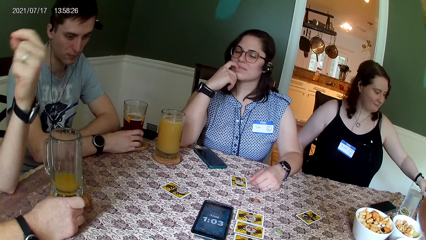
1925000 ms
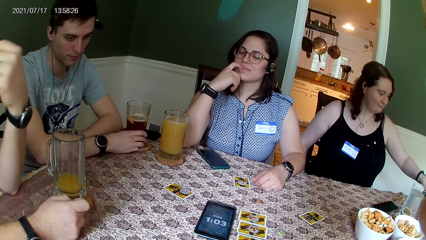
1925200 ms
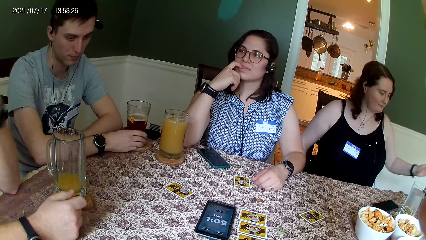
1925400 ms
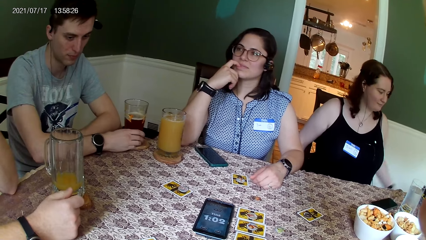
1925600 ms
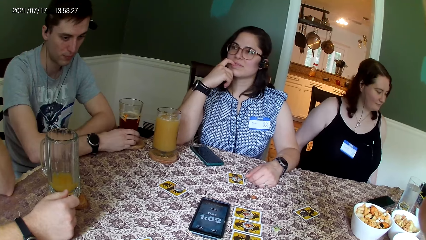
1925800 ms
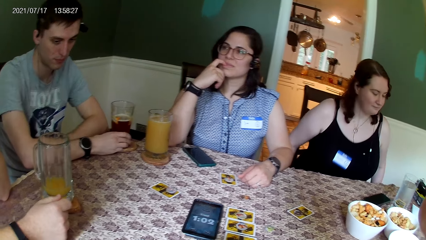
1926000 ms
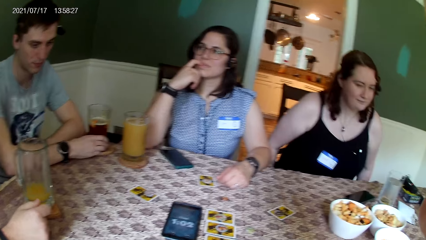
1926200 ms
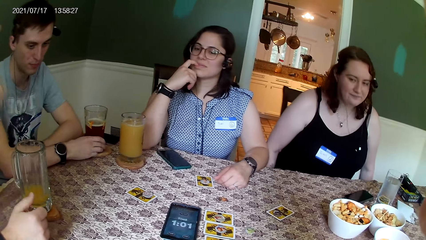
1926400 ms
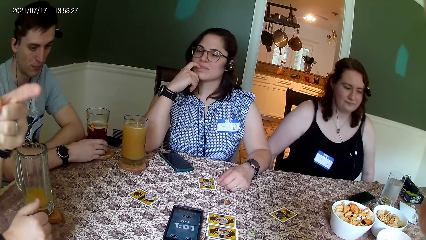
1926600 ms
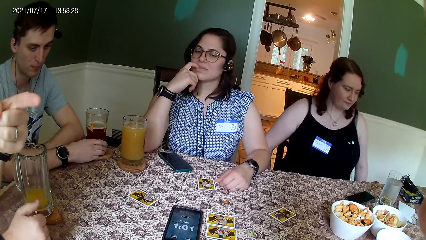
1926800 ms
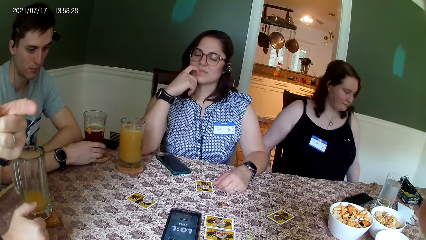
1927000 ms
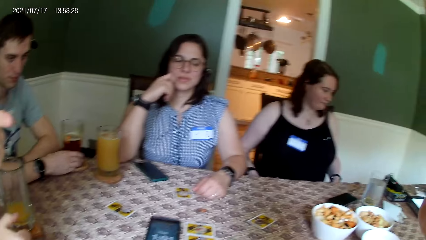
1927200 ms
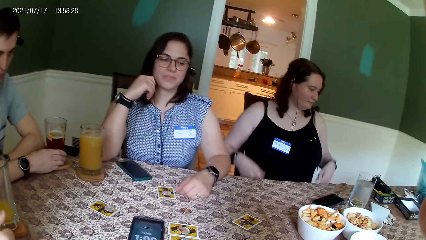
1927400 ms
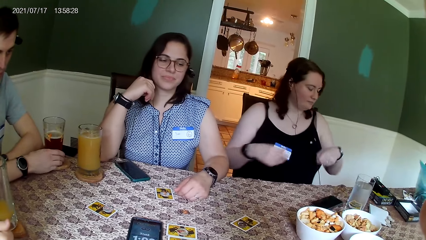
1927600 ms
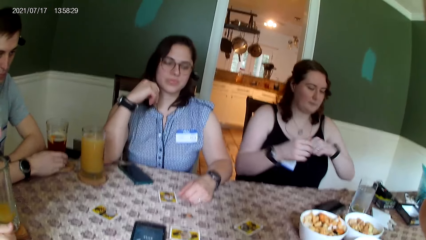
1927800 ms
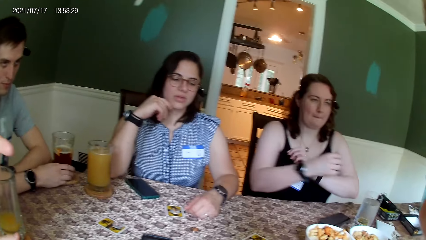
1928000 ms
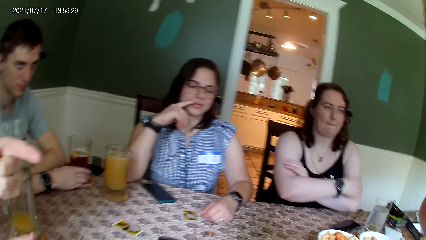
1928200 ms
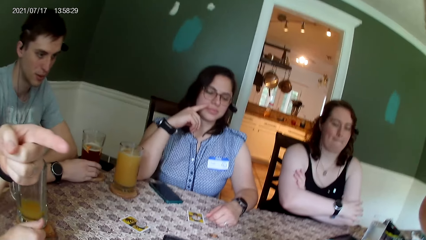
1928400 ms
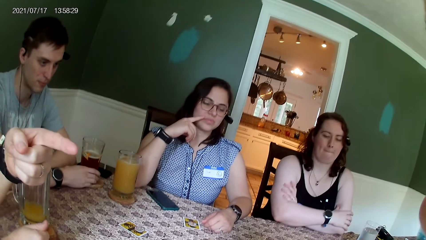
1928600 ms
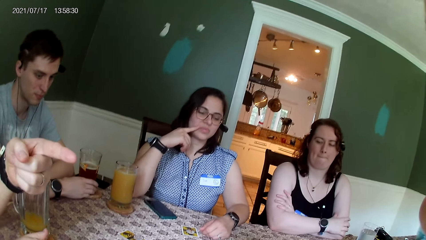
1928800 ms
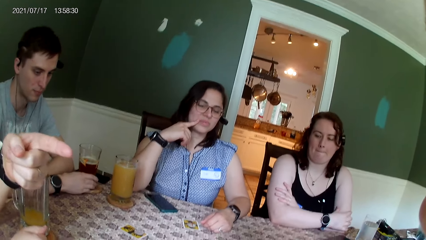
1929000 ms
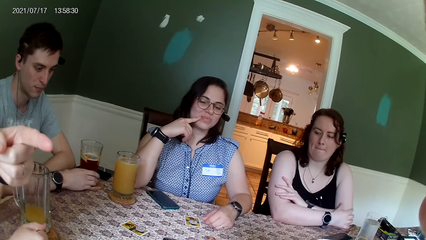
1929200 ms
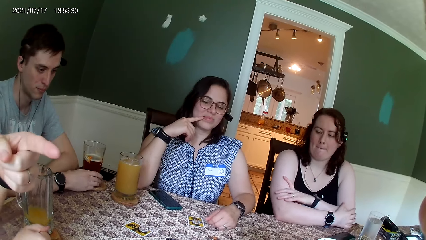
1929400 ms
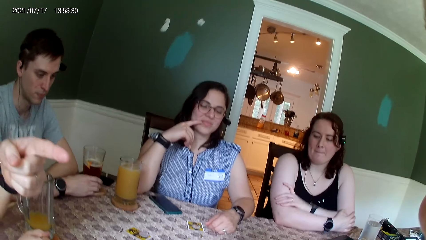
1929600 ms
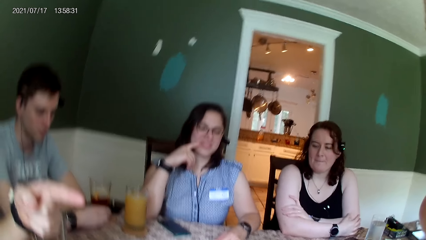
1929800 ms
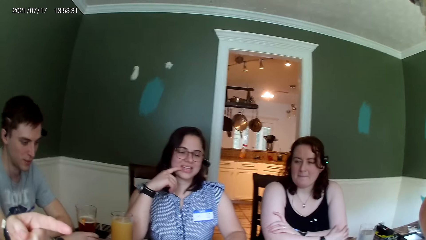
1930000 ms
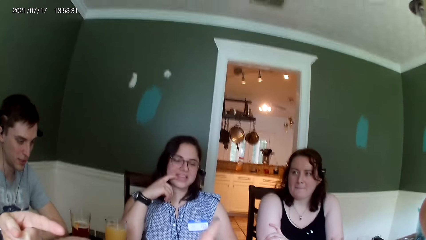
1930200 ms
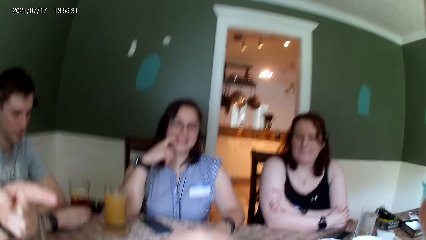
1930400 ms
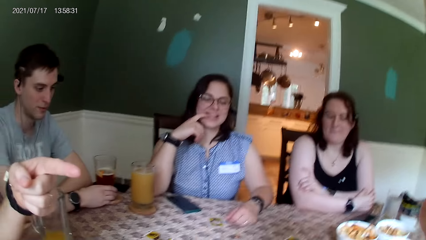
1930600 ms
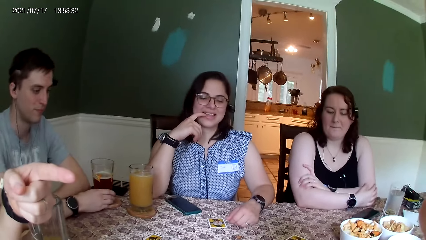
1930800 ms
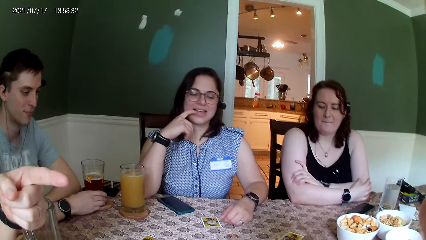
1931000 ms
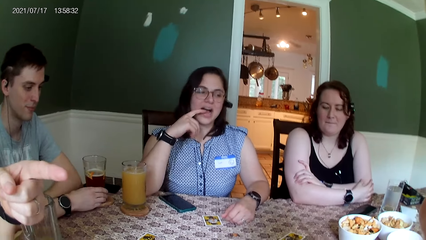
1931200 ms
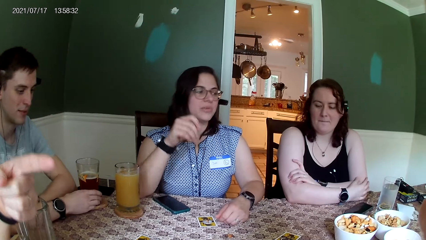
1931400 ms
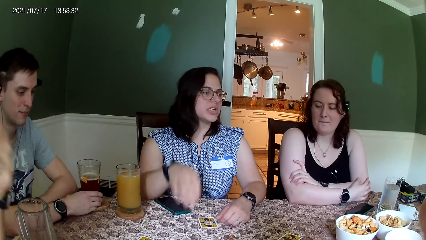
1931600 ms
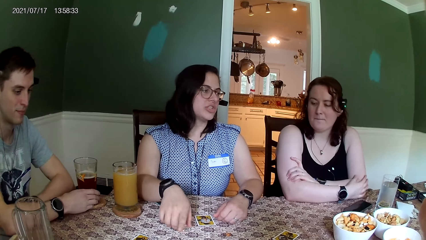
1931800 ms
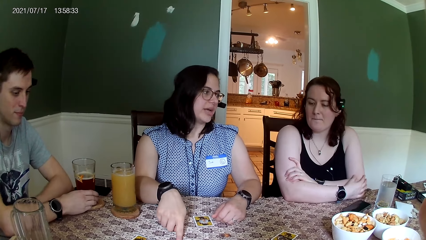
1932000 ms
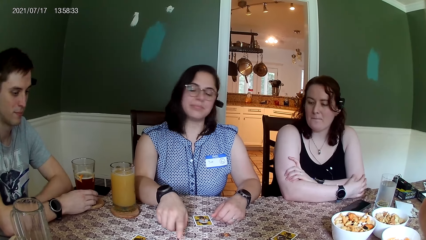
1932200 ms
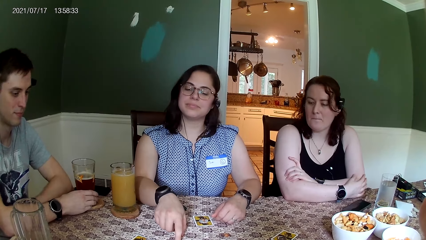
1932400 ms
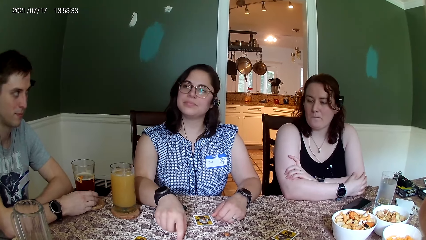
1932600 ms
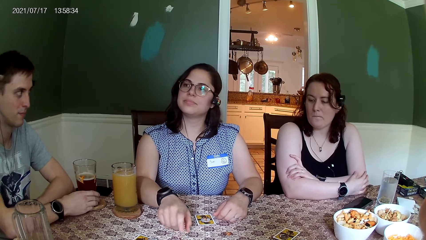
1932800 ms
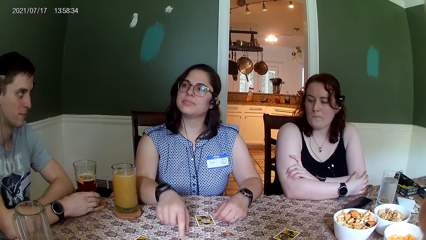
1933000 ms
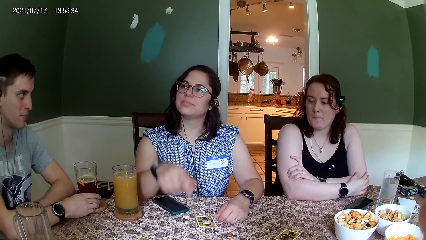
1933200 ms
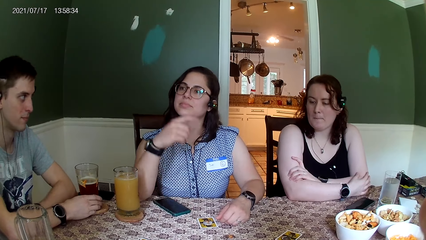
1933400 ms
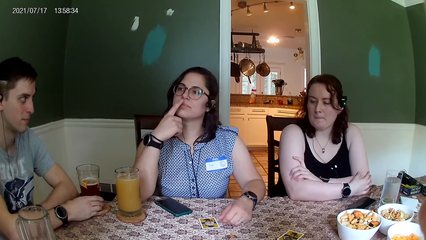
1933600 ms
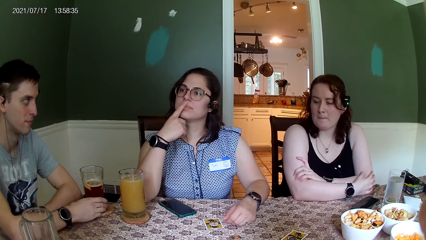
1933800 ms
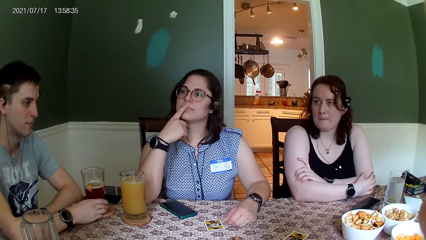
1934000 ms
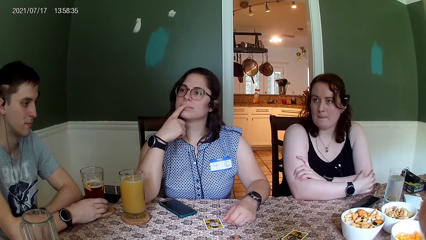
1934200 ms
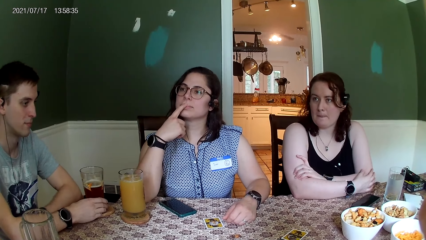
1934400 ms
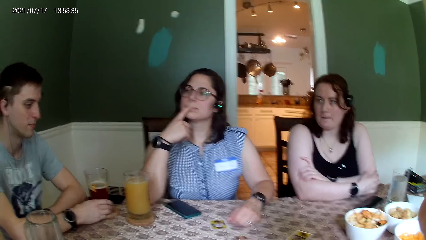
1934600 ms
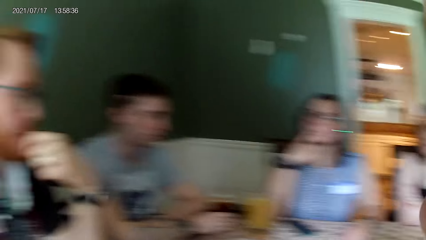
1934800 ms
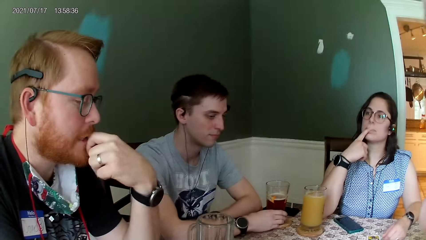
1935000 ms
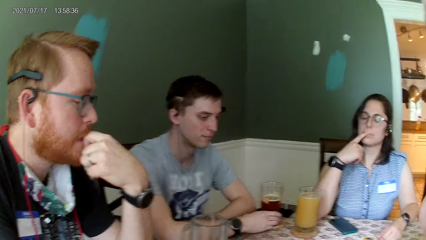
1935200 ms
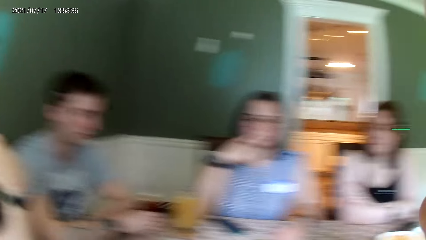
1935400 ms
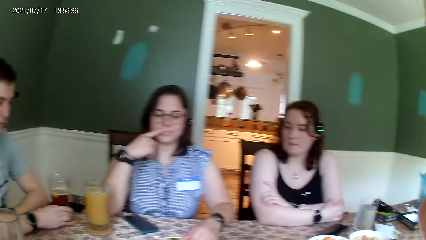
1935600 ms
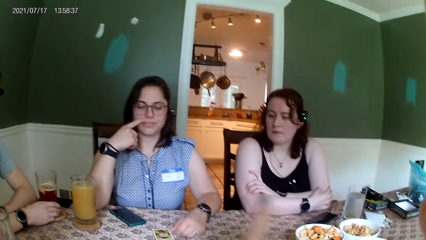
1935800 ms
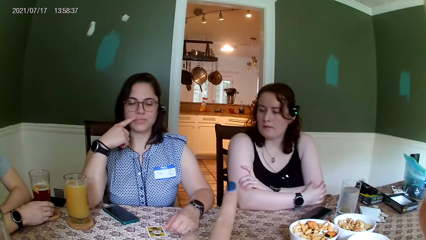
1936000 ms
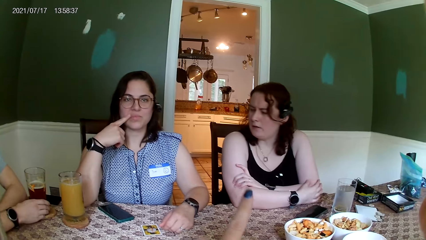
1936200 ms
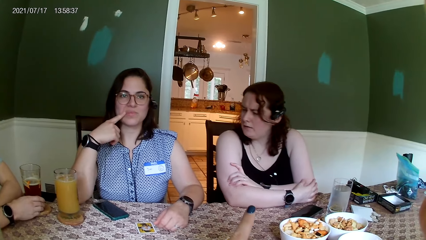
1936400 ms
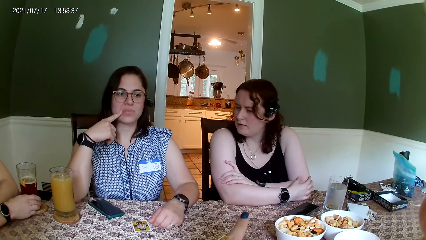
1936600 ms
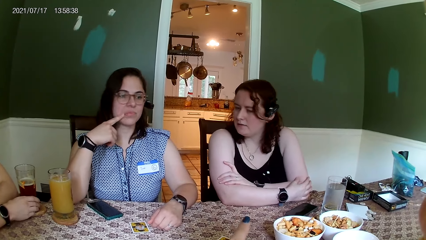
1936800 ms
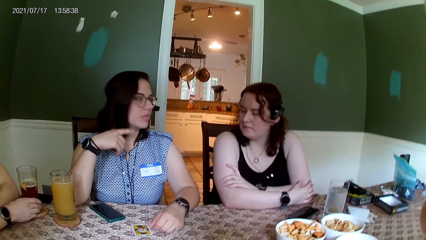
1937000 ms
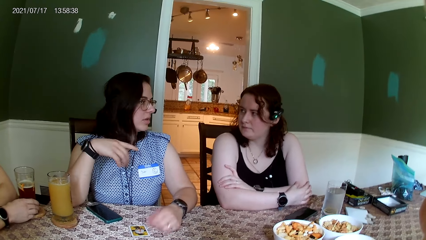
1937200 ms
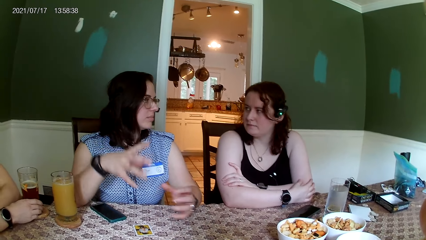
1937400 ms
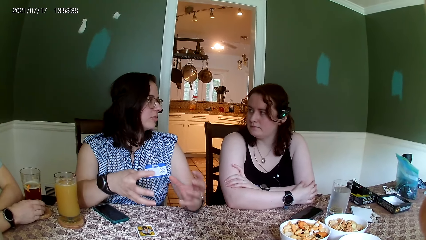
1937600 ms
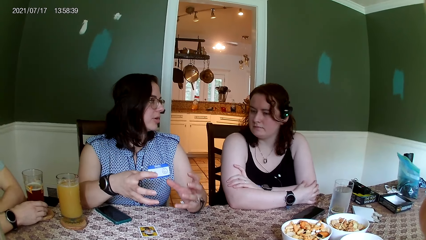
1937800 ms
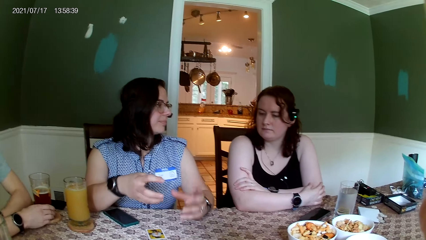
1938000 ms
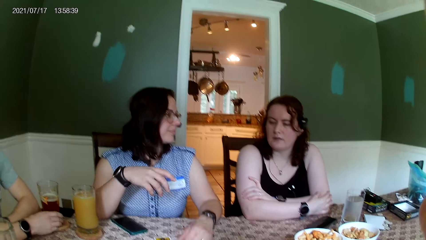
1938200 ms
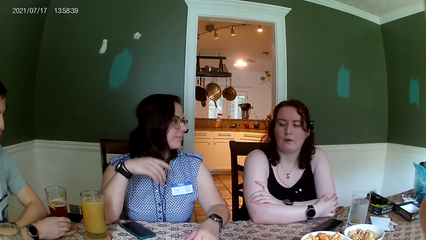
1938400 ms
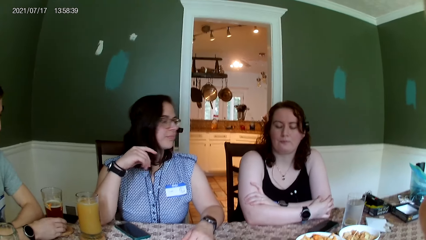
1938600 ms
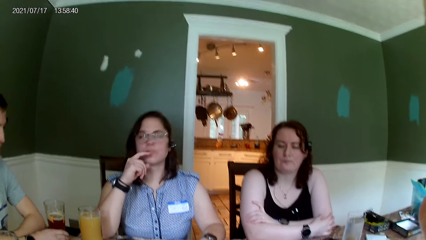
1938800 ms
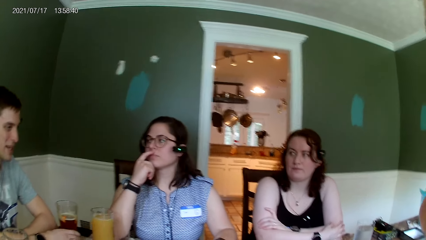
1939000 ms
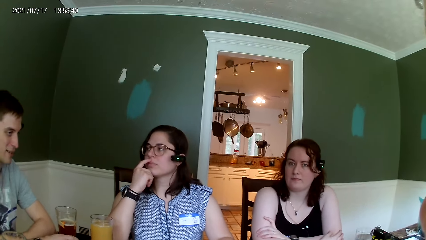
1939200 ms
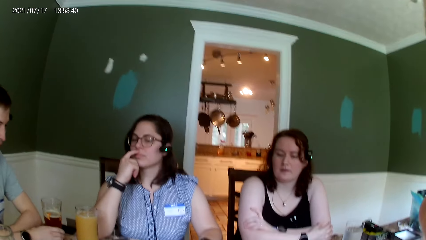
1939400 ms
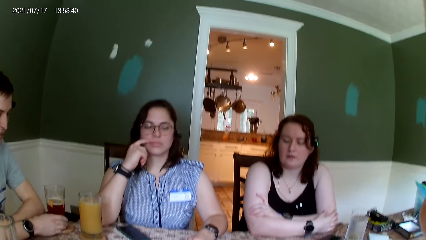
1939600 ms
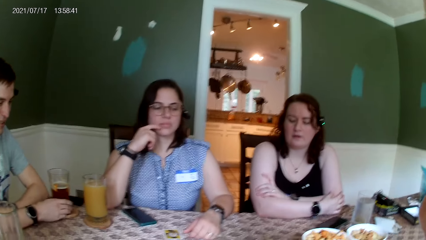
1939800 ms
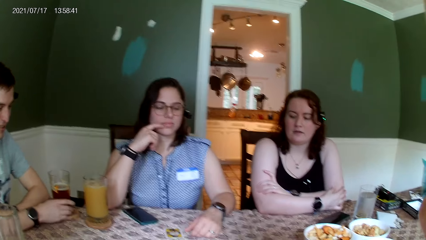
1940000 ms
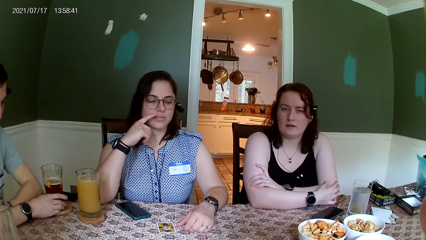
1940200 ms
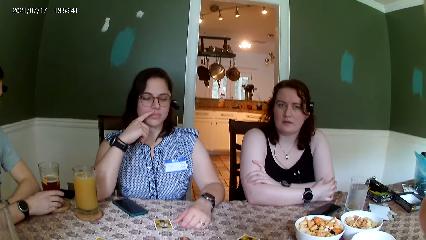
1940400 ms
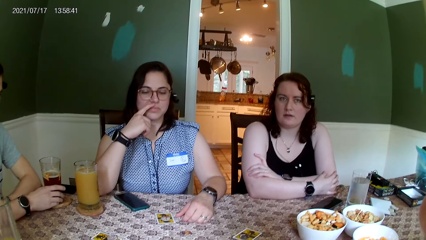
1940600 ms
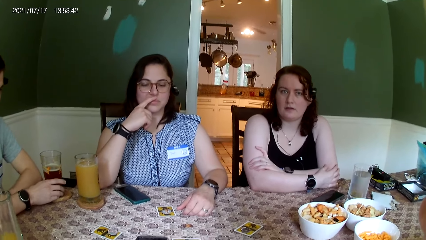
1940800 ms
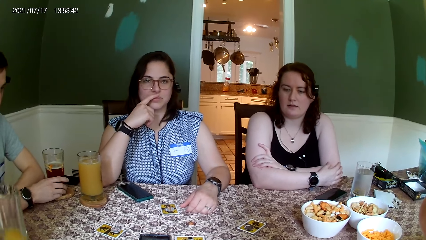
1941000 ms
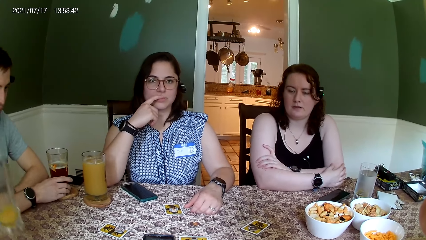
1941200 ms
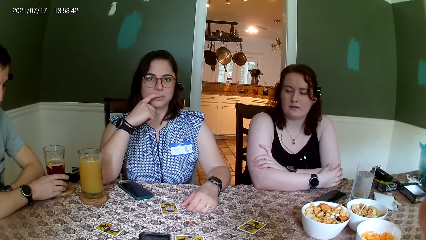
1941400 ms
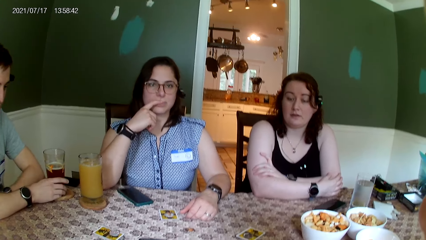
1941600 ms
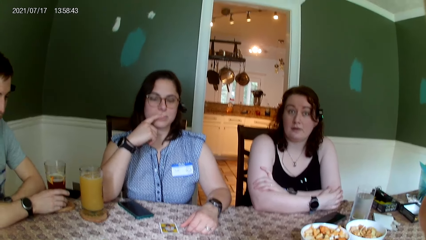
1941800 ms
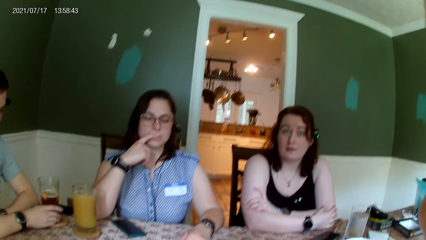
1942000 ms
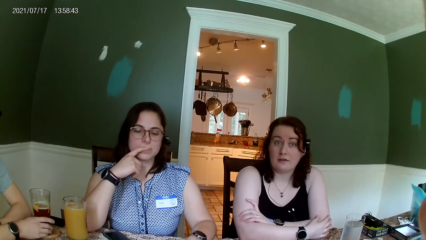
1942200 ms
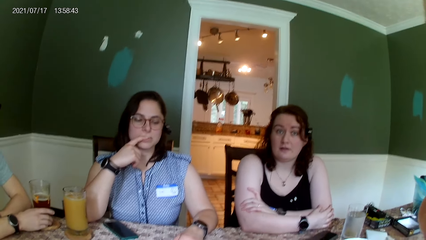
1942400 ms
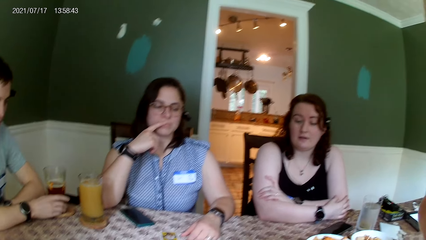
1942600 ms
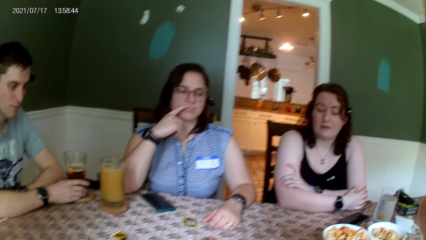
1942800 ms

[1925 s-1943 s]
A woman adjusts her chair to the front with both hands. Another woman converses with everyone on the table. A third woman taps her right finger on the table. A man converses with everyone on the table. The camera wearer converses with everyone on the table. The third woman converses with the first woman.
